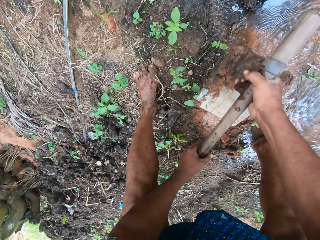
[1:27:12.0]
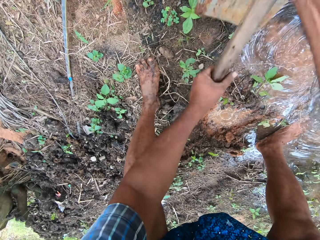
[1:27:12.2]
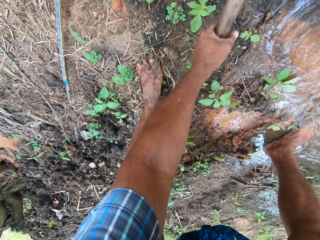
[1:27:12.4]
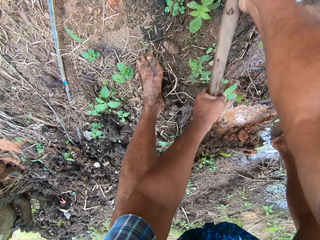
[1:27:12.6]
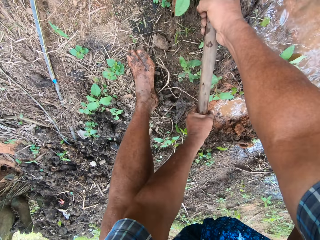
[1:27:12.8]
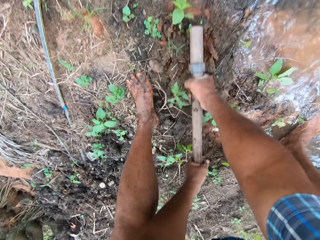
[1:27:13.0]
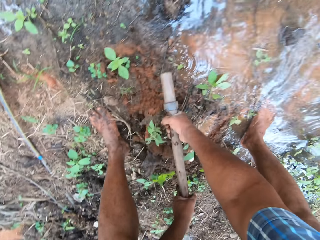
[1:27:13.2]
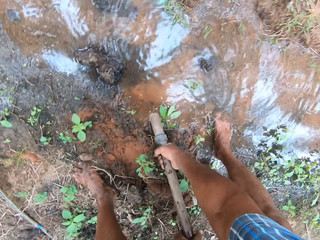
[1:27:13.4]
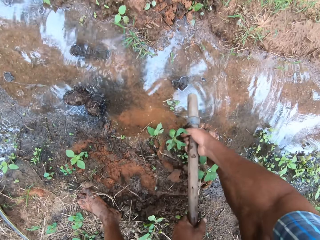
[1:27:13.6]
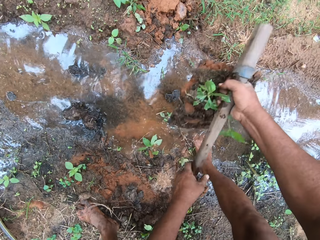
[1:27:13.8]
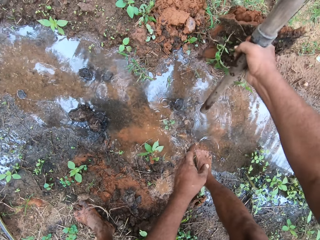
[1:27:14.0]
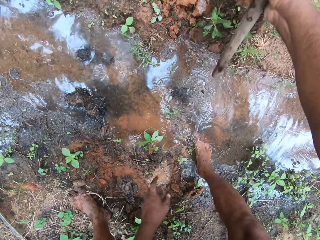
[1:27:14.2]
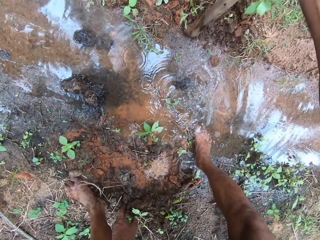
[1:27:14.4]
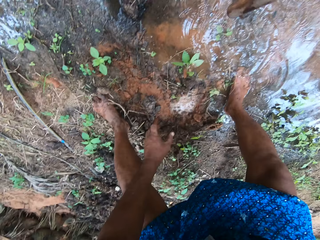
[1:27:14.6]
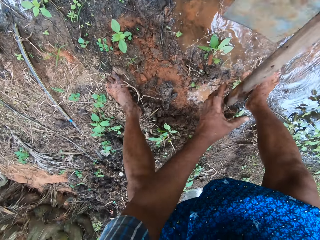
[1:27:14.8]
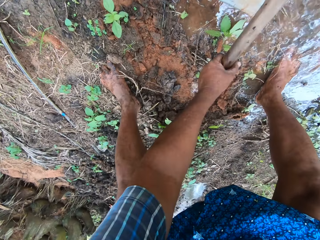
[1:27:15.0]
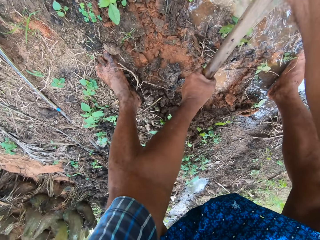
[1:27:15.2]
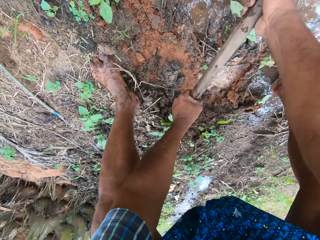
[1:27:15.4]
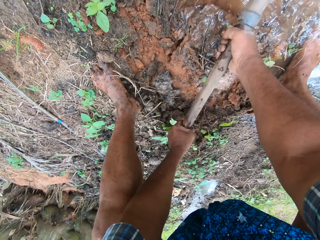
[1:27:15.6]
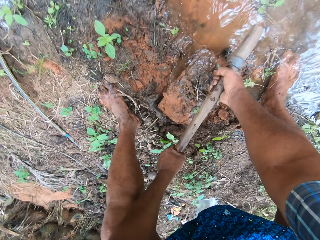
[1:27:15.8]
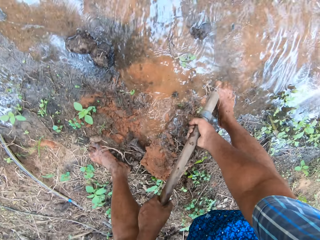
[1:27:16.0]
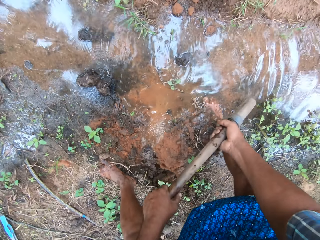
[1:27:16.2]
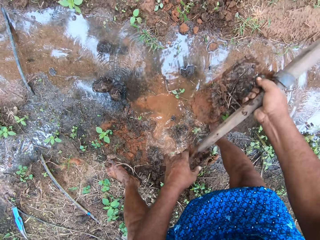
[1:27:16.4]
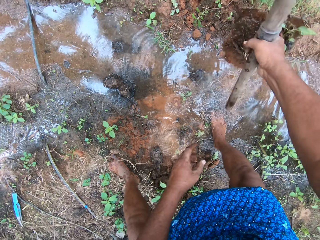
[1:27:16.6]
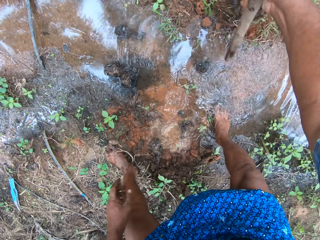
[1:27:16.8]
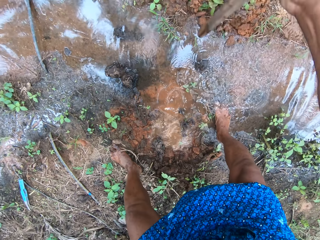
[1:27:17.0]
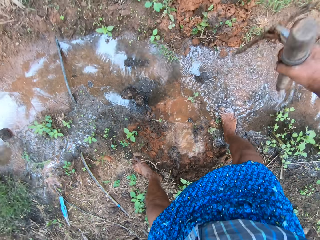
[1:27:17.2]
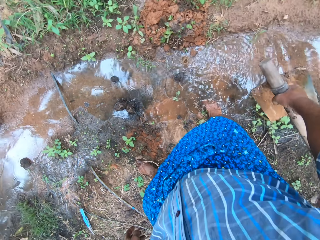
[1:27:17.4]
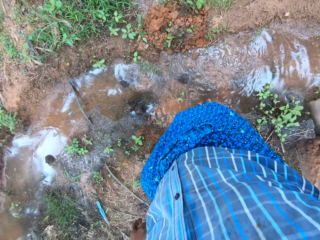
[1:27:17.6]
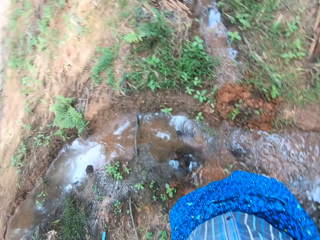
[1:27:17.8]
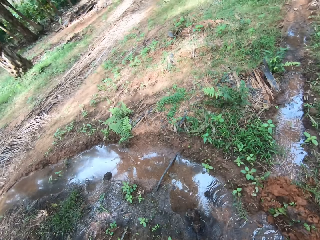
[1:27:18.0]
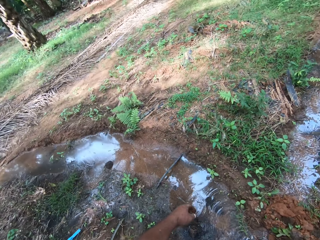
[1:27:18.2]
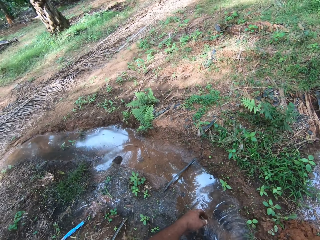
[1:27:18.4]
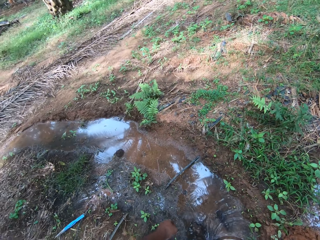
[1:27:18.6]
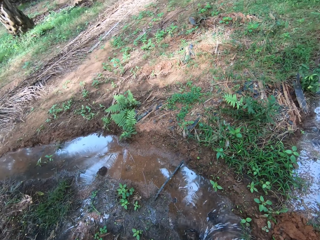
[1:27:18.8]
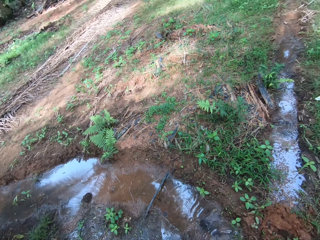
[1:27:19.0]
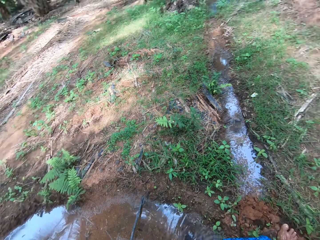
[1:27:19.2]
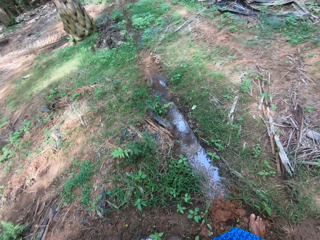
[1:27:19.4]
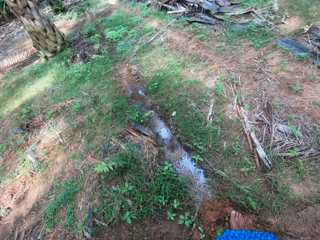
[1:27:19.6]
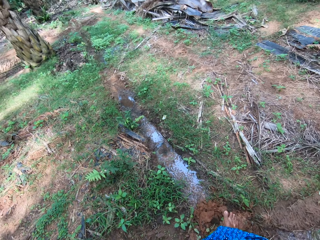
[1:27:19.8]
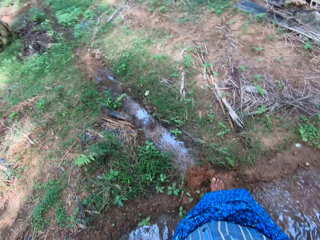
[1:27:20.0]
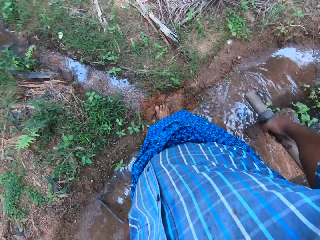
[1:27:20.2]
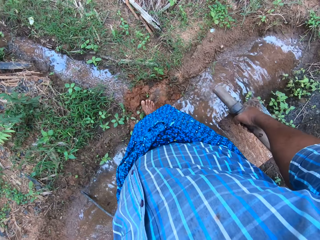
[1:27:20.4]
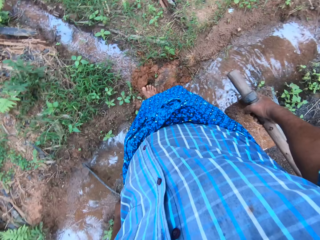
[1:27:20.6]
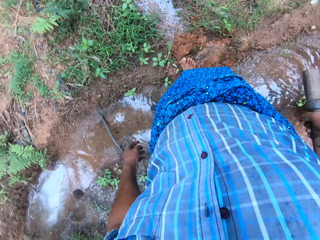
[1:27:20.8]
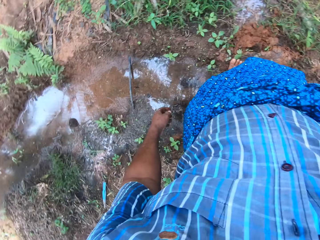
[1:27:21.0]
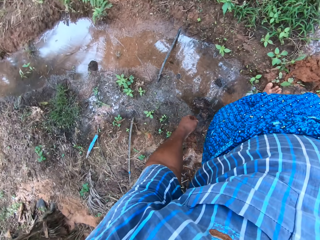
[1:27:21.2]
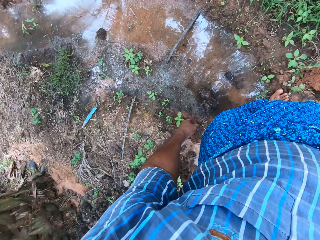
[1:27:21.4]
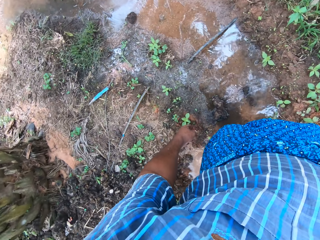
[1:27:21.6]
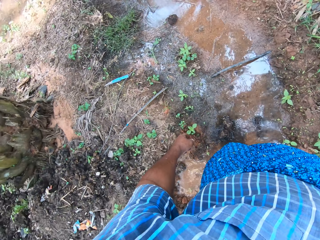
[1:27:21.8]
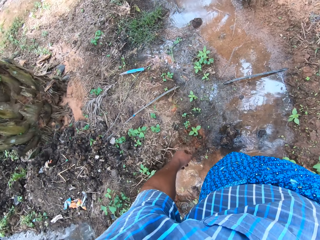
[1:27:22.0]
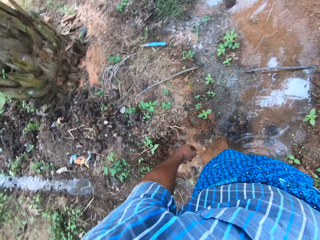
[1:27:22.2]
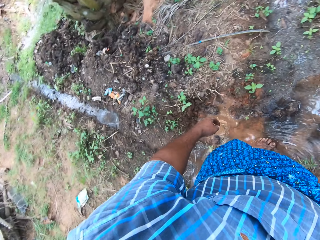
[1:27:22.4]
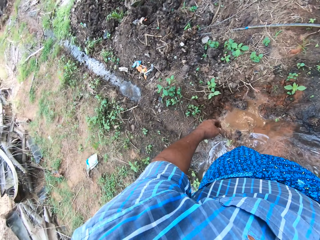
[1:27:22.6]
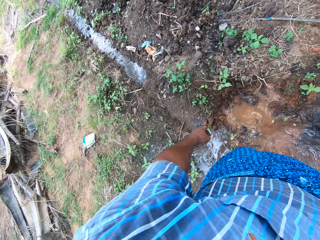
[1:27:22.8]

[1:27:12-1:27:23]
The camera wearer grunts briefly. They look around the field work area.

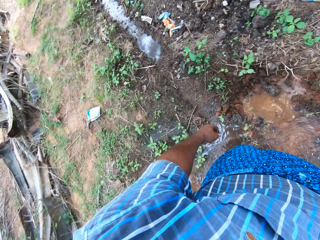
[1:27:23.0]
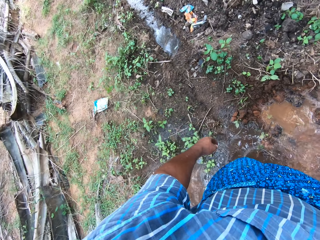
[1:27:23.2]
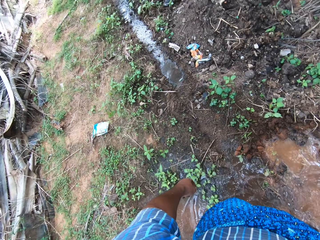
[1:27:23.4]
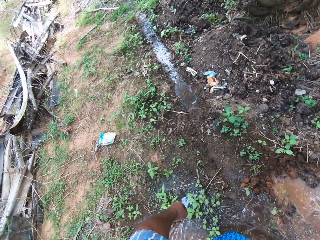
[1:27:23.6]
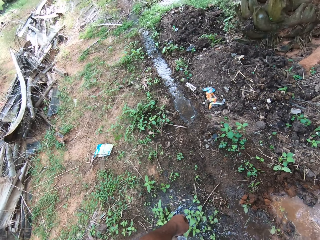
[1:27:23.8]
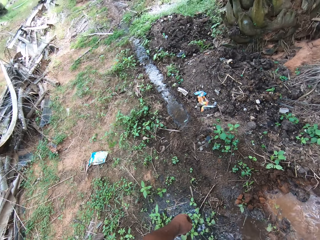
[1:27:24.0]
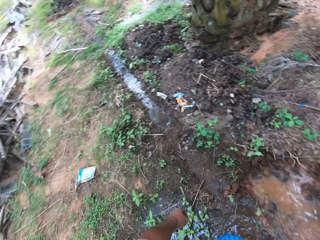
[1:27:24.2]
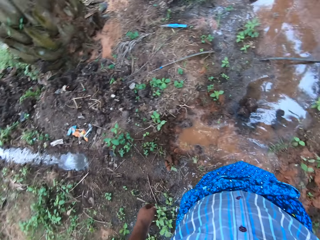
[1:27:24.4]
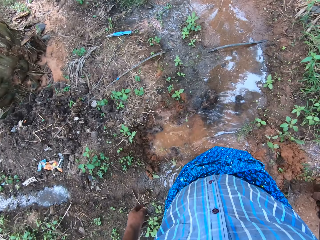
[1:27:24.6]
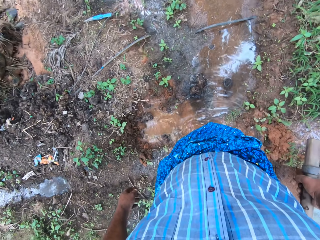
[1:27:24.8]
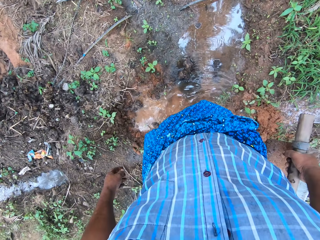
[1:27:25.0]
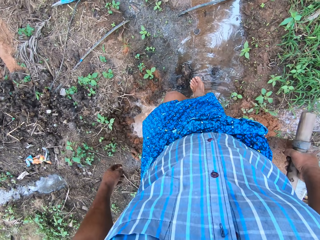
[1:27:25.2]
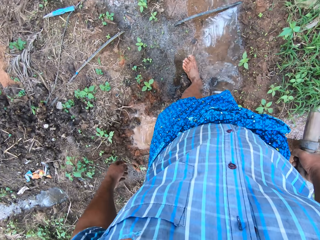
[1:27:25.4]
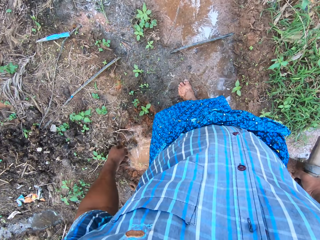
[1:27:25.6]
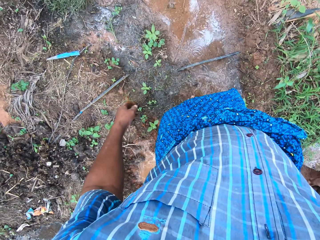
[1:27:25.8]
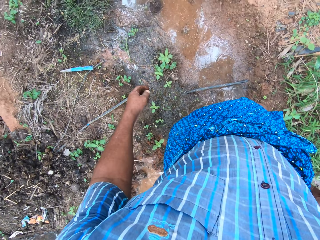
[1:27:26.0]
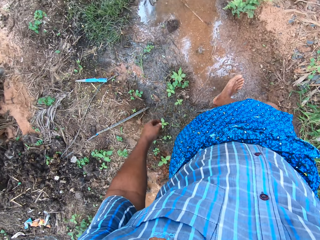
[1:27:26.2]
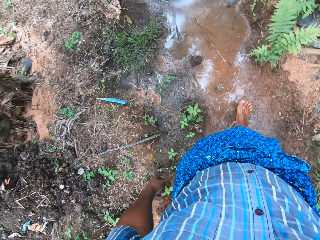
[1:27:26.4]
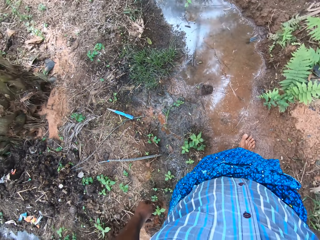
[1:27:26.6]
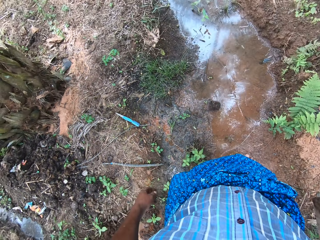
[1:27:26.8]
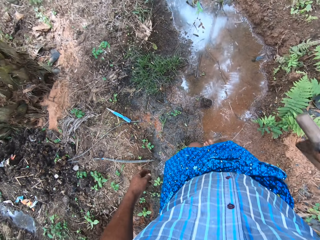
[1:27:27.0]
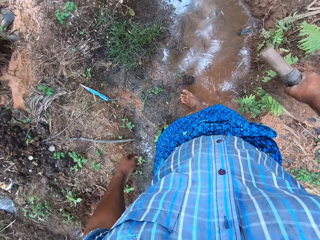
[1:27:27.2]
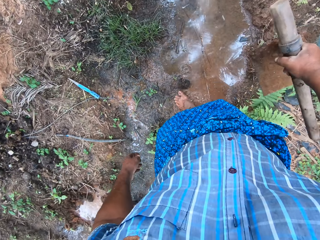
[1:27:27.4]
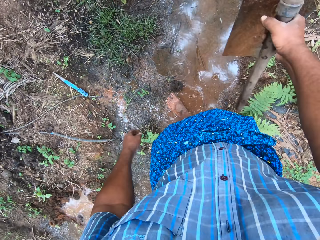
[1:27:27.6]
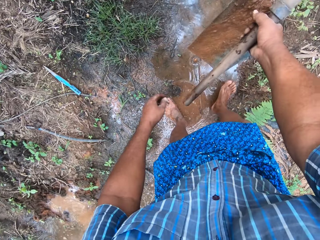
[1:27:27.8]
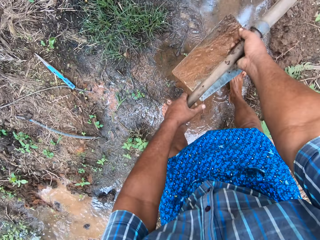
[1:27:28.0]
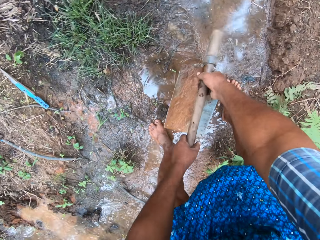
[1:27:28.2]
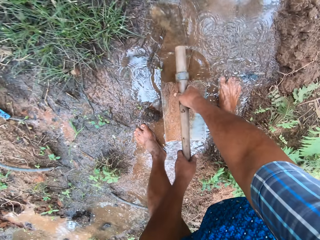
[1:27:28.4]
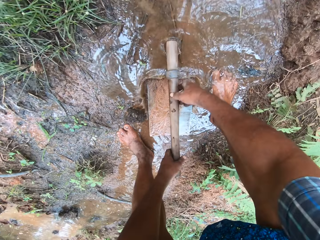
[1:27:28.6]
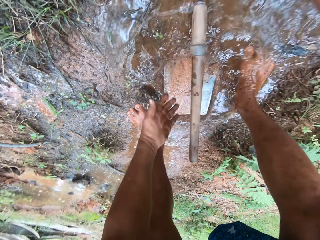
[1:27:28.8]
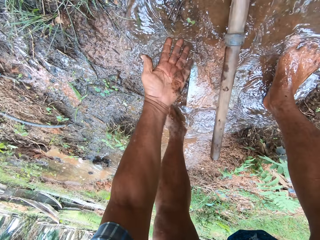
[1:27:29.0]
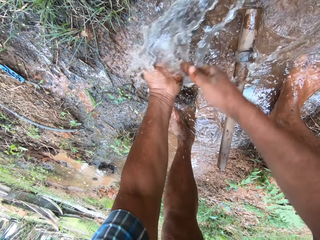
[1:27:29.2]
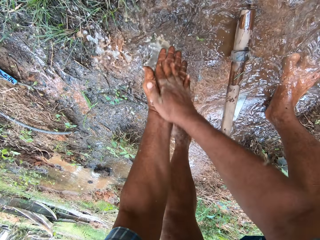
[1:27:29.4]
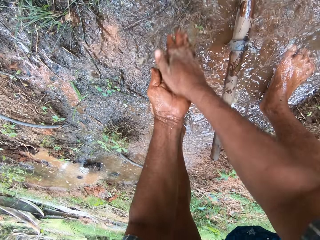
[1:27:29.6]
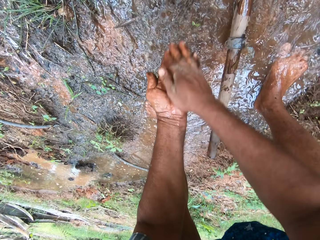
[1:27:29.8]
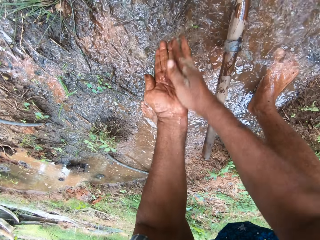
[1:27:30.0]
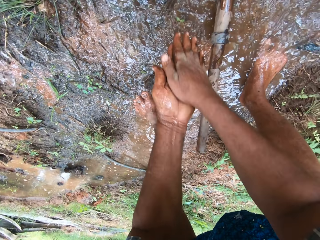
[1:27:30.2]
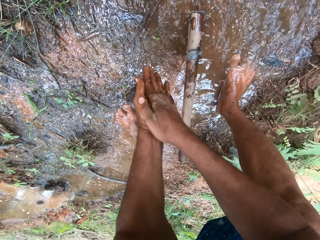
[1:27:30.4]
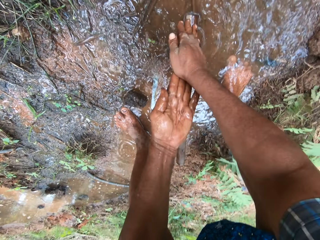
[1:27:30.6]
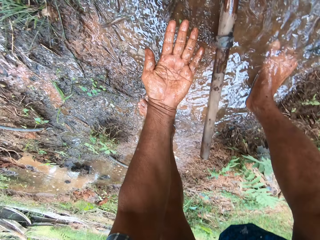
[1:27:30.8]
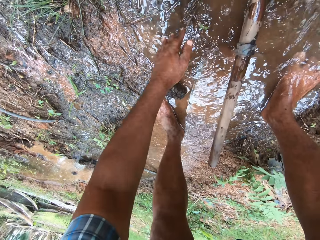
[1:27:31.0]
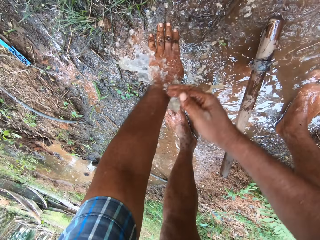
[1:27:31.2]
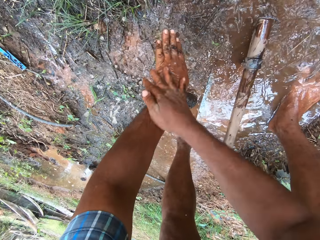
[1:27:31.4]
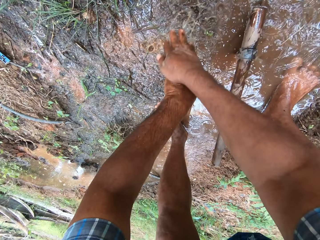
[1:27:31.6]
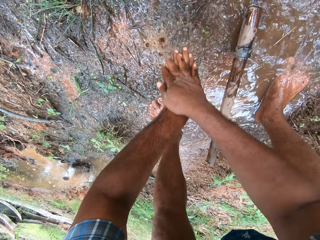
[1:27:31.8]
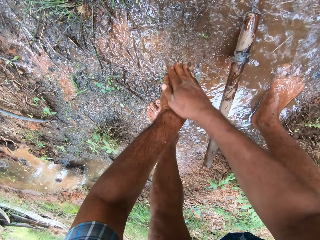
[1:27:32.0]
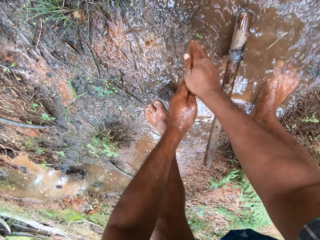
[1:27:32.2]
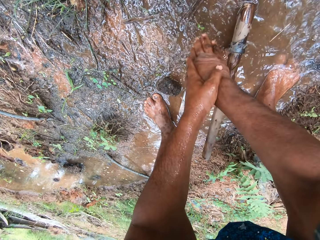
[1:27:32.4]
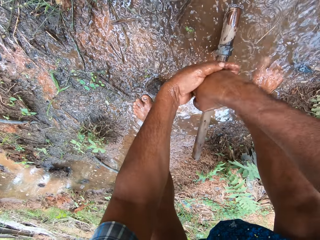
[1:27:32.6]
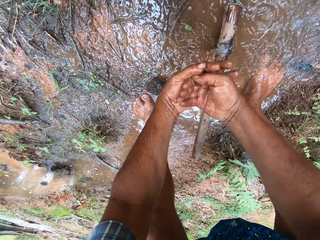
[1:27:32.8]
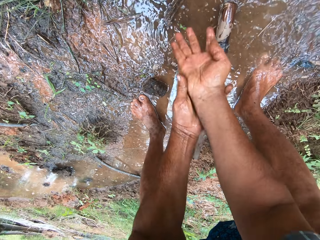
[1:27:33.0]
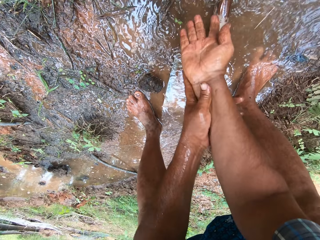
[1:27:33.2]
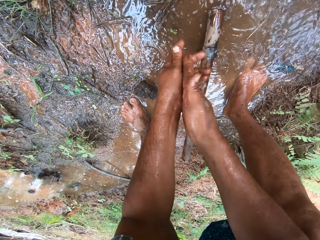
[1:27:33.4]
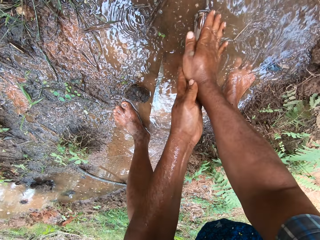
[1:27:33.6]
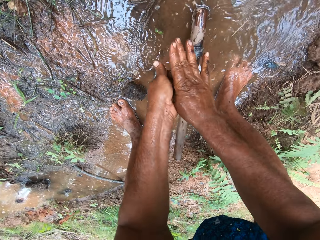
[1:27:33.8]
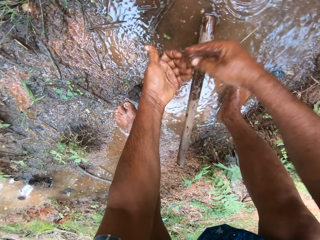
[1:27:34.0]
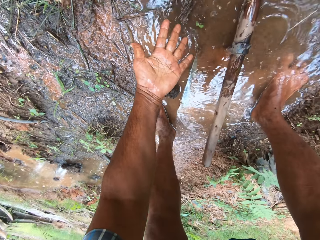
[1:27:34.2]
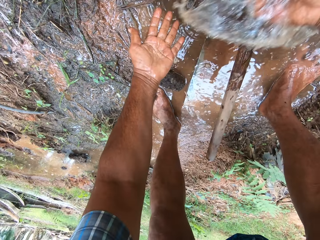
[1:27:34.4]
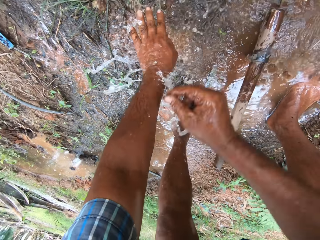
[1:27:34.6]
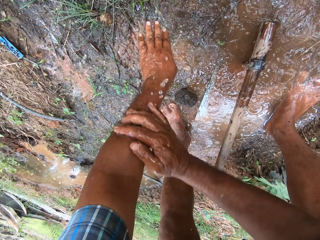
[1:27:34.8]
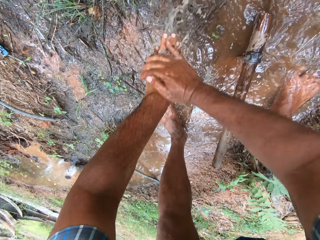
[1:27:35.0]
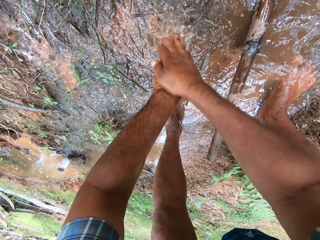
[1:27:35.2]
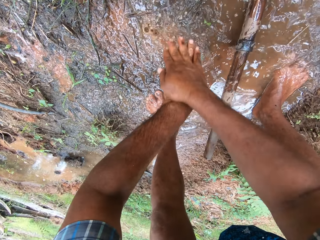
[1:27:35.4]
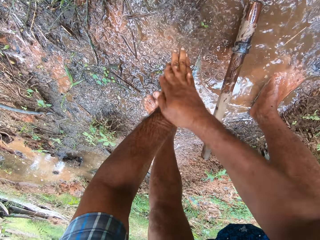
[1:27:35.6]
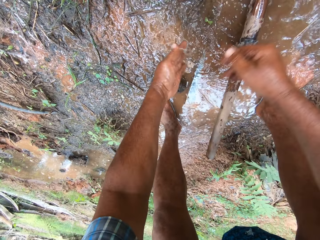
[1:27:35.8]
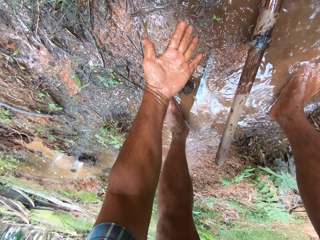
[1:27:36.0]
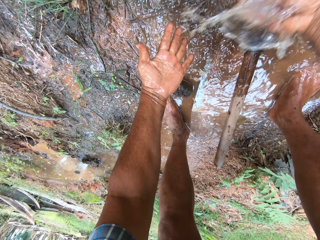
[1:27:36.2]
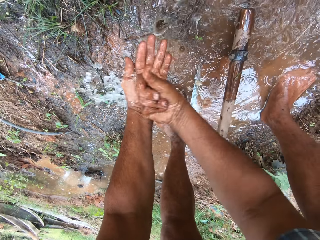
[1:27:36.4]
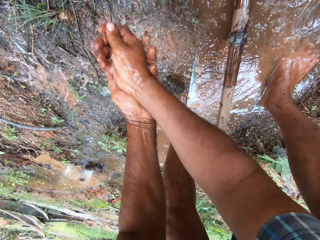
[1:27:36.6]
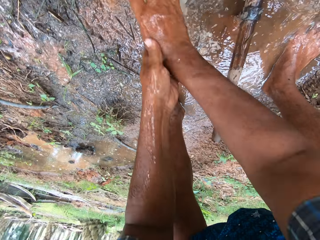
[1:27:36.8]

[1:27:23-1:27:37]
The camera wearer walks in the field stream to the right. He holds the digging hoe with both hands. He drops the digging hoe in the field stream. He rinses his hands with field stream water.
